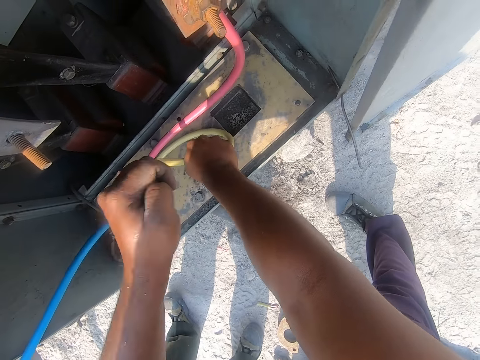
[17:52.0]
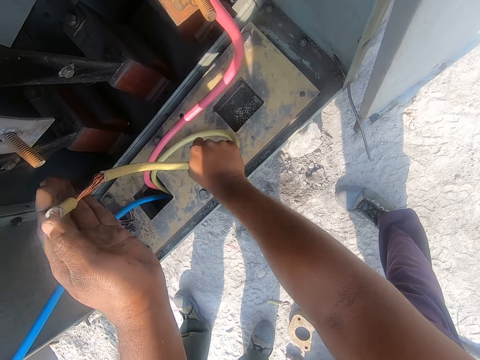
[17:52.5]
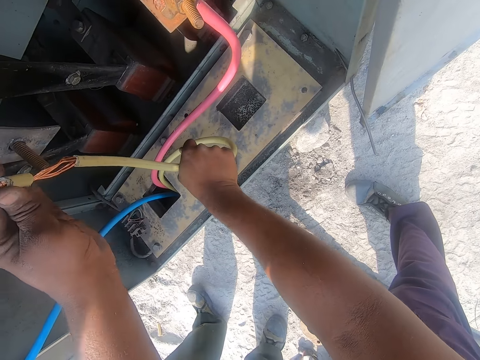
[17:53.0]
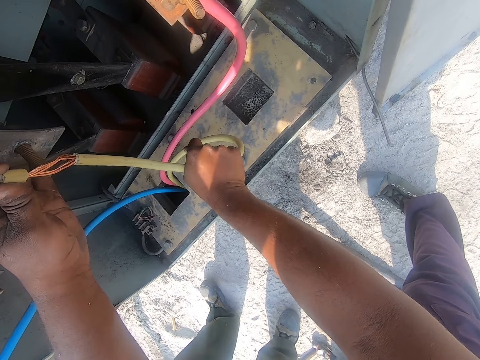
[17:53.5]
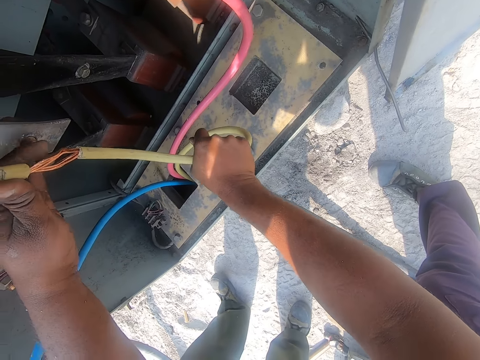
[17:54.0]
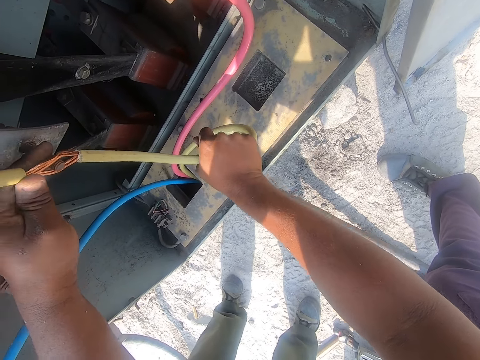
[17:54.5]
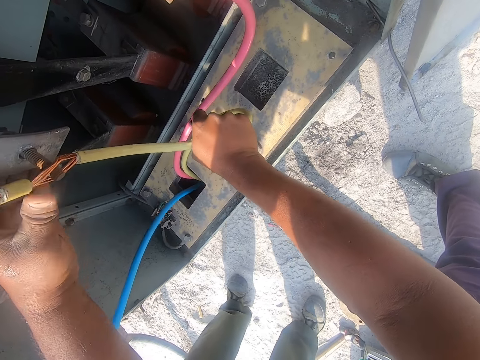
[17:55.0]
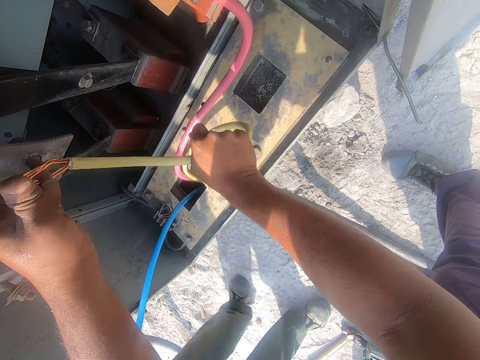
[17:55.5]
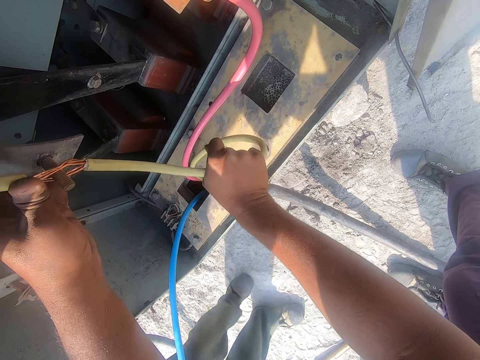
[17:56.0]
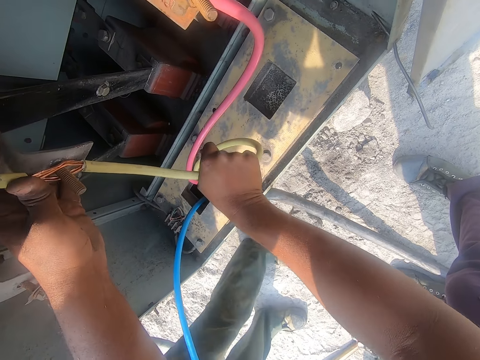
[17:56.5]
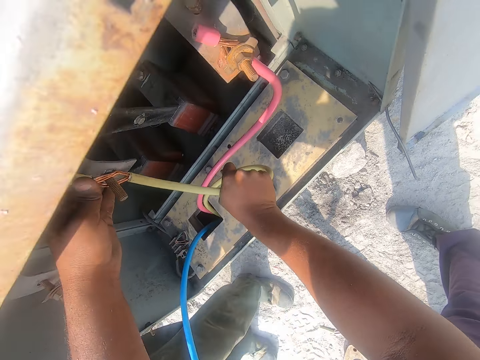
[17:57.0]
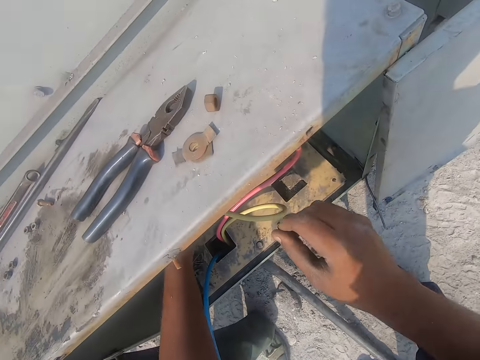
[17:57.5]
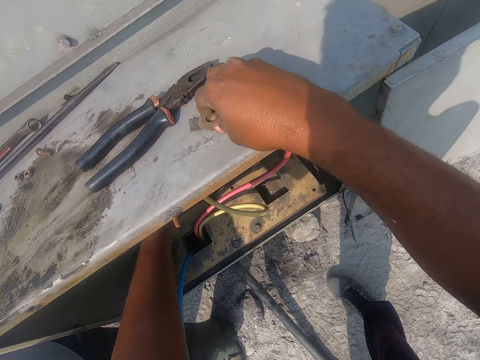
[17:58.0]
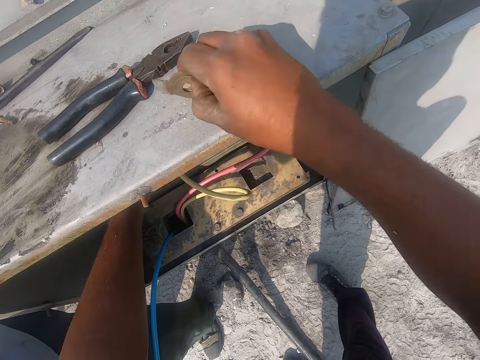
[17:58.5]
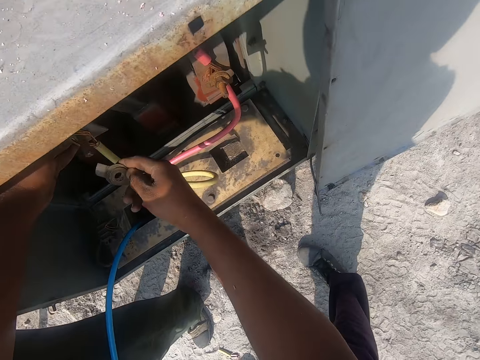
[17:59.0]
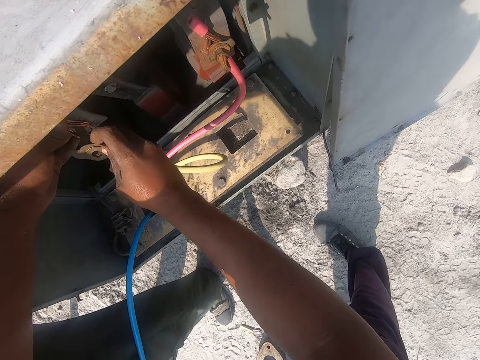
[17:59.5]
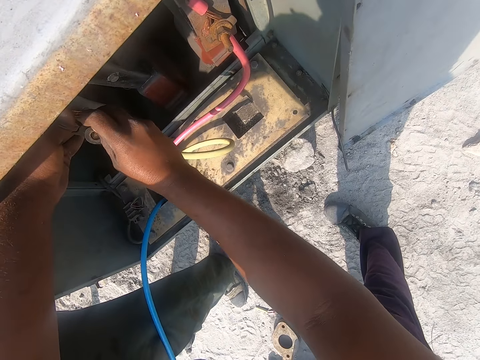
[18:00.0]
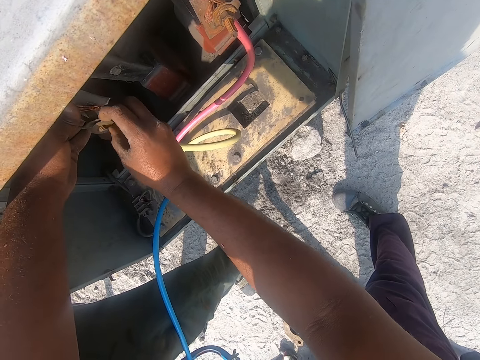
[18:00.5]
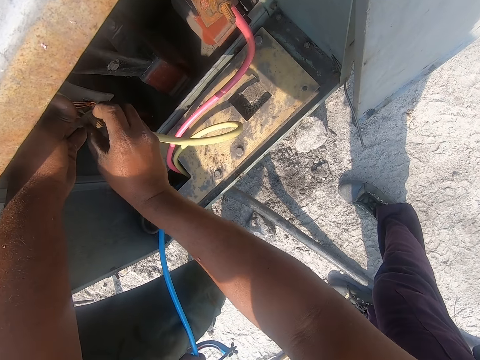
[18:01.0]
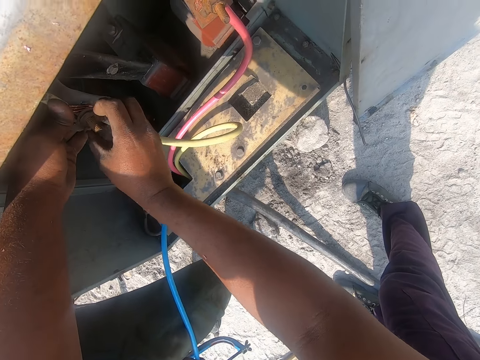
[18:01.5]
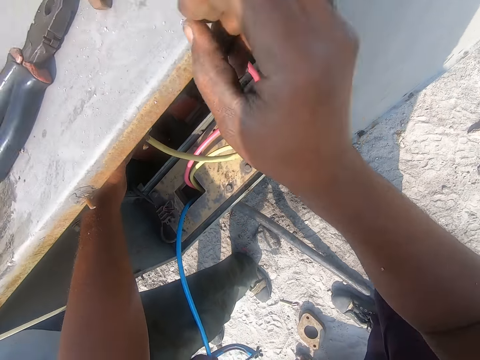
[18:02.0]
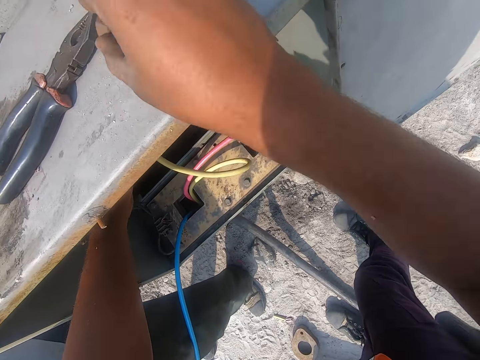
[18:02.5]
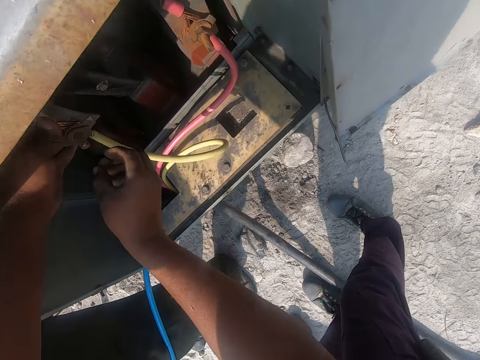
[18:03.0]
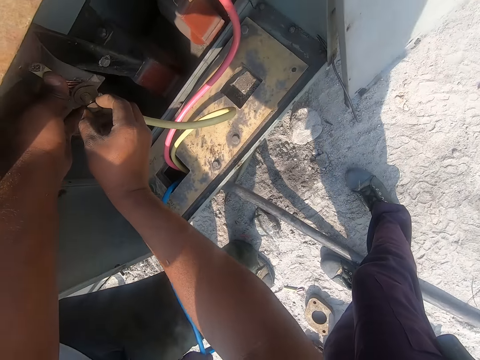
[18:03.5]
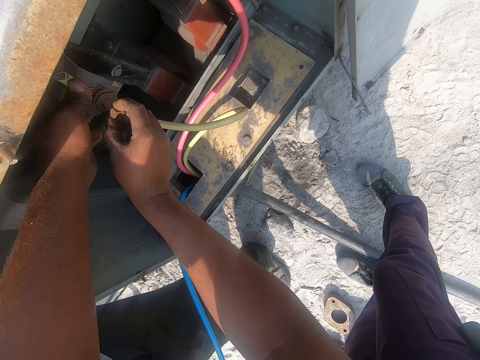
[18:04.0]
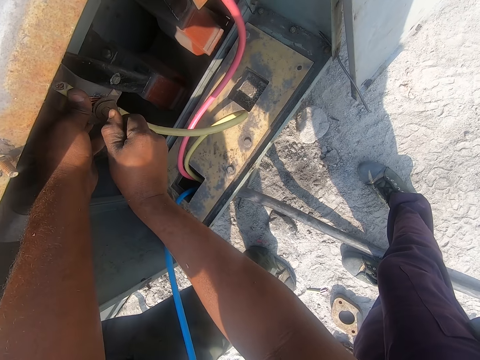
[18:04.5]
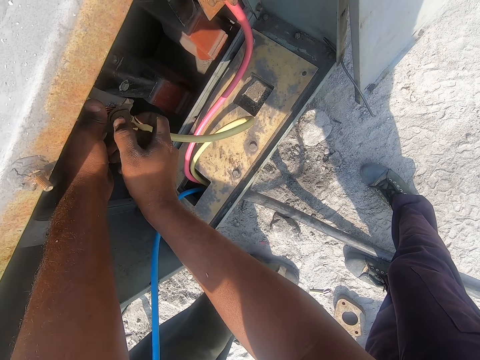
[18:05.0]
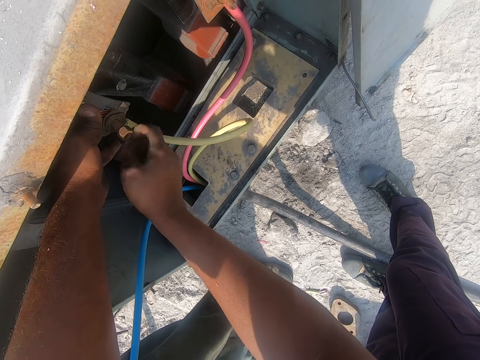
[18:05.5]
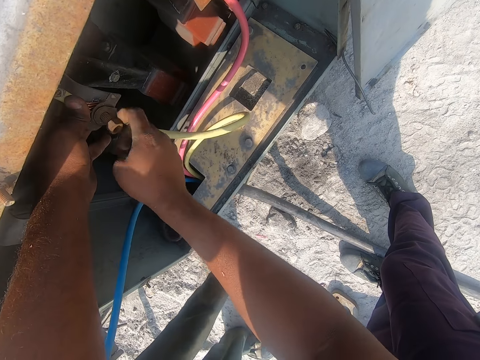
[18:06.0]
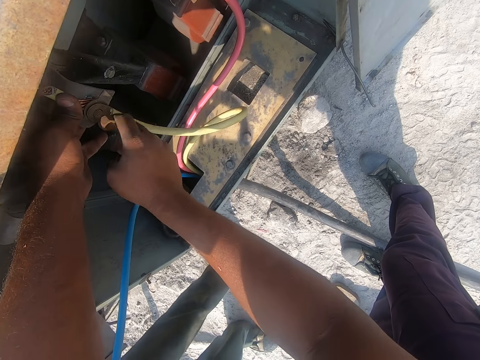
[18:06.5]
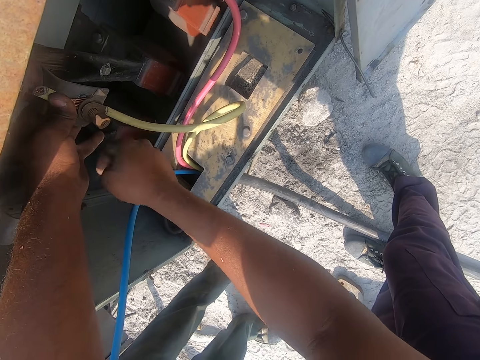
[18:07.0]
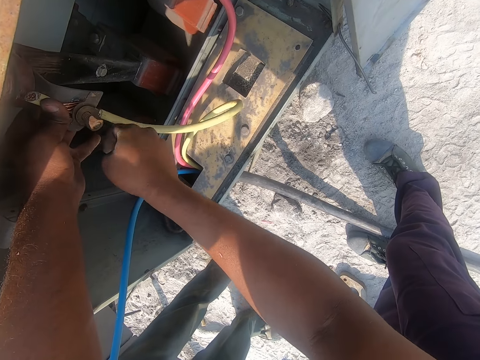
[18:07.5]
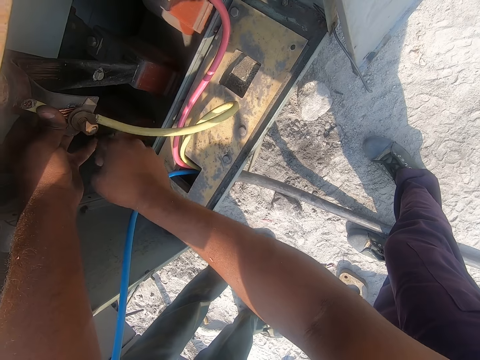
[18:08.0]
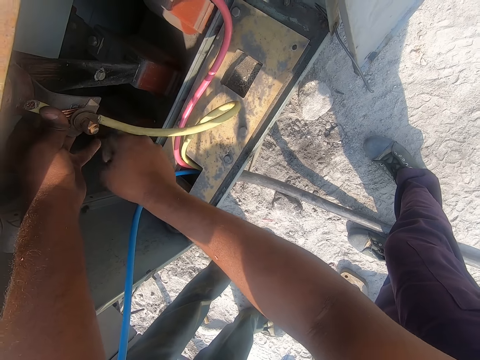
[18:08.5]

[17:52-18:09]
The camera wearer puts a cable on metal. They insert a wire in a meter box bolt. They pick up a nut bolt. They put the bolt on the metal. They tighten the bolt nut. They take the bolt, put the bolt on the metal and close the bolt.

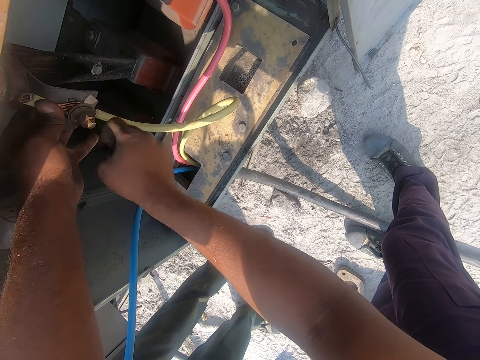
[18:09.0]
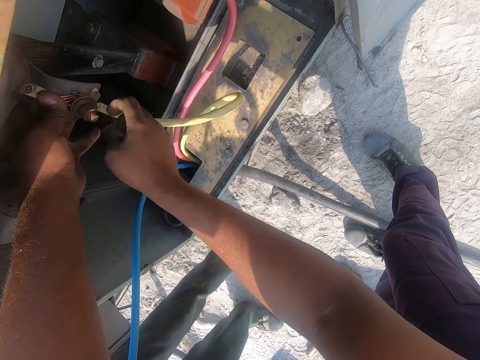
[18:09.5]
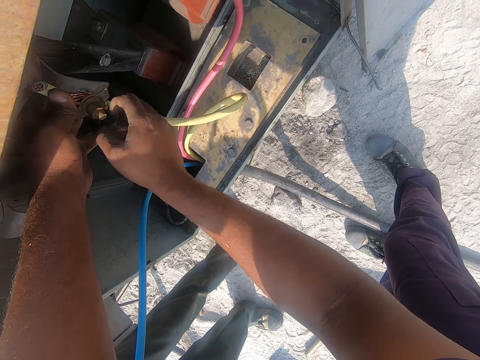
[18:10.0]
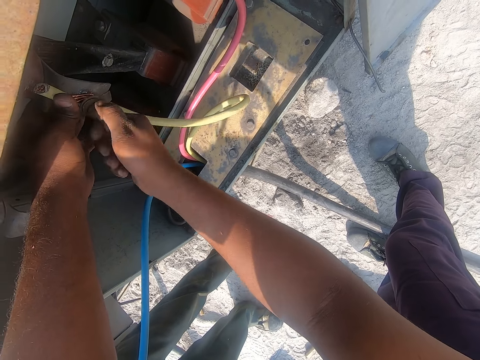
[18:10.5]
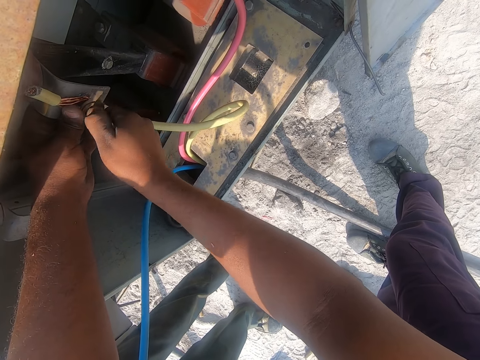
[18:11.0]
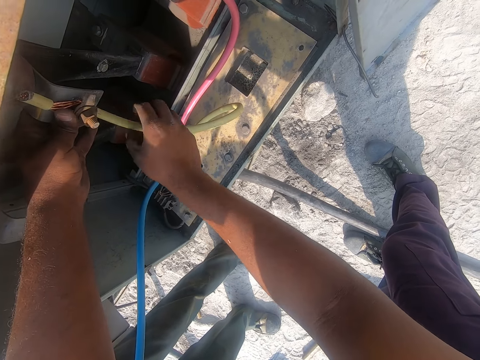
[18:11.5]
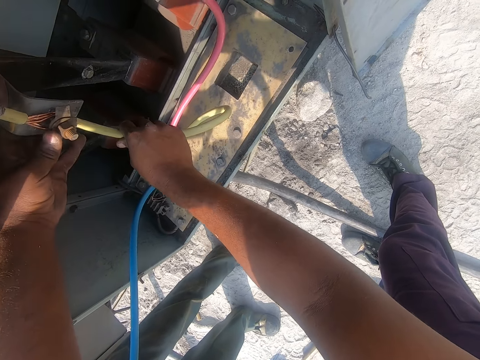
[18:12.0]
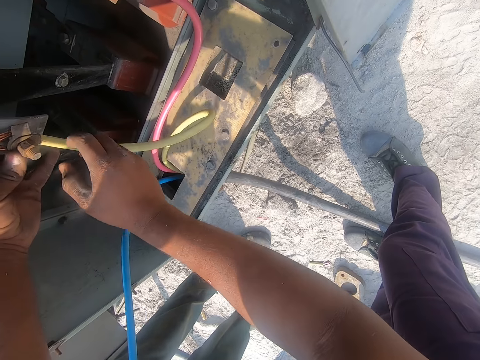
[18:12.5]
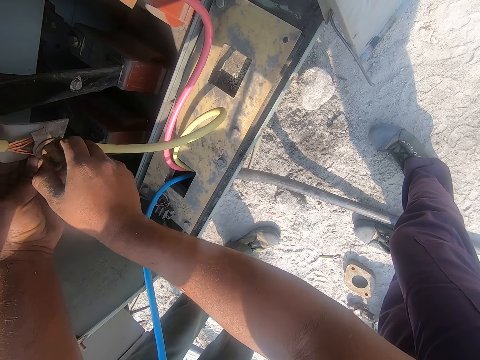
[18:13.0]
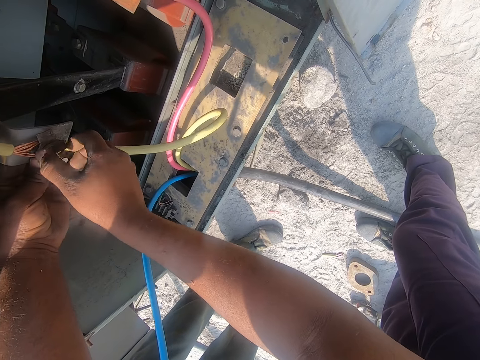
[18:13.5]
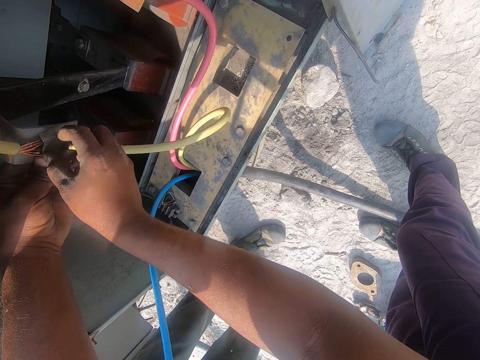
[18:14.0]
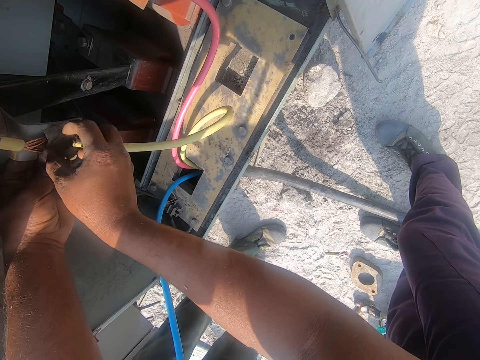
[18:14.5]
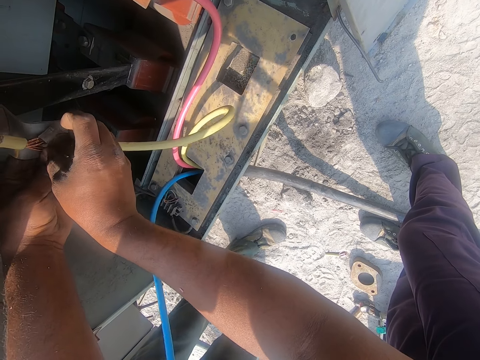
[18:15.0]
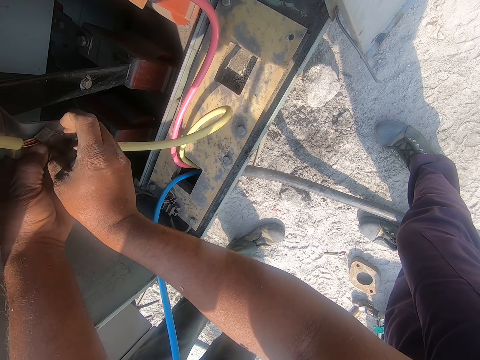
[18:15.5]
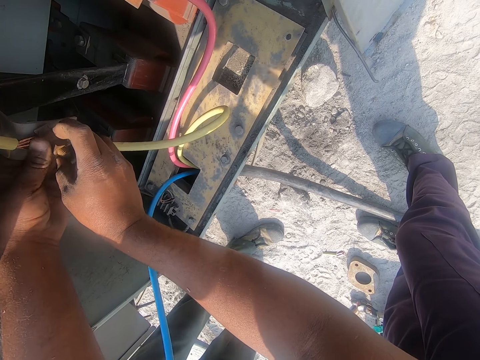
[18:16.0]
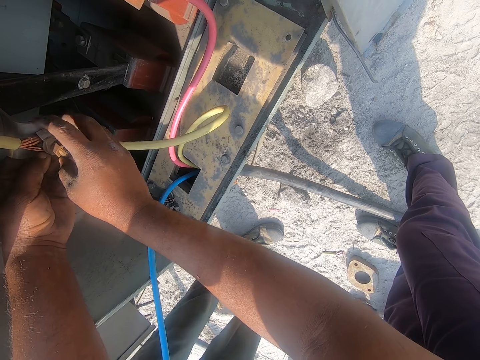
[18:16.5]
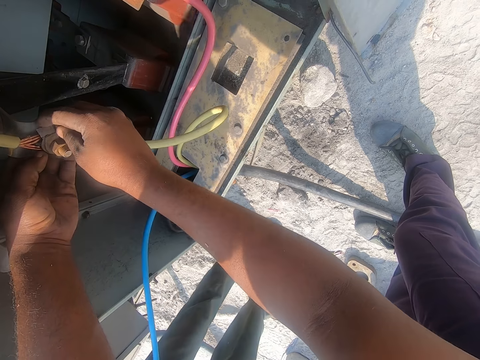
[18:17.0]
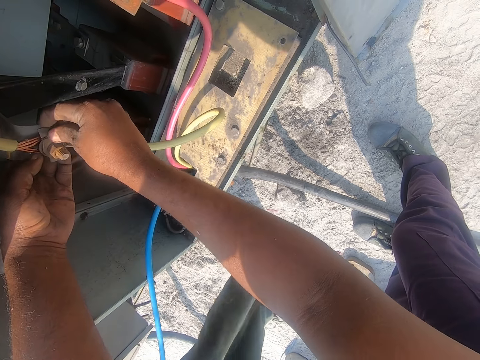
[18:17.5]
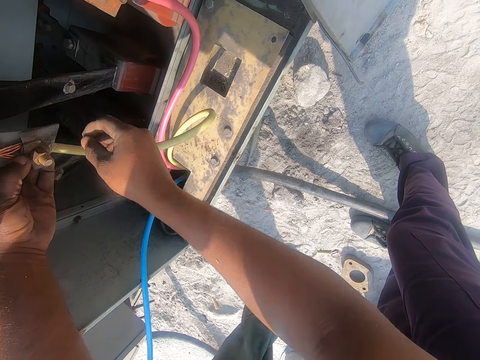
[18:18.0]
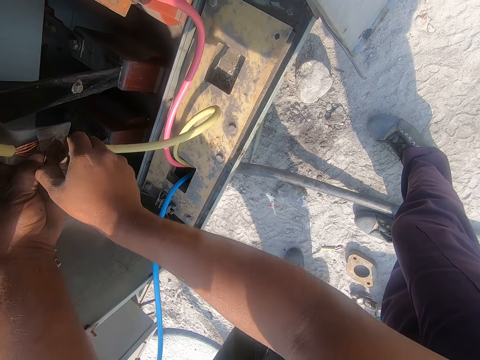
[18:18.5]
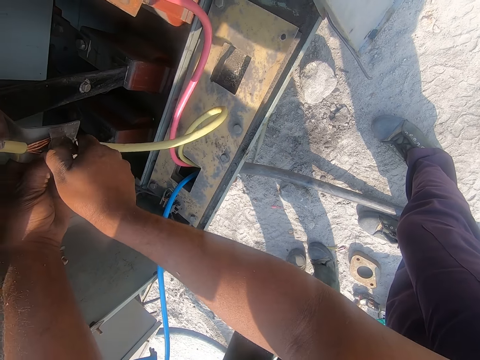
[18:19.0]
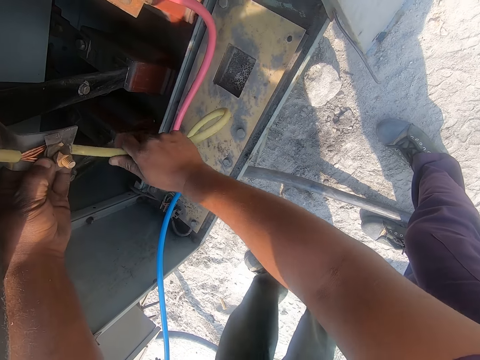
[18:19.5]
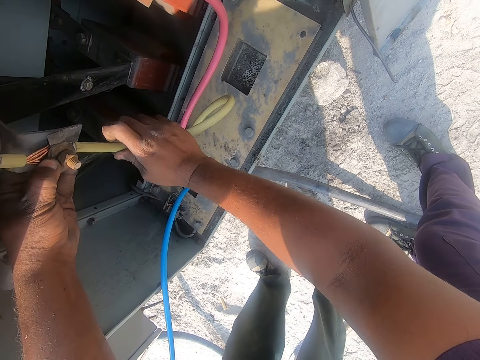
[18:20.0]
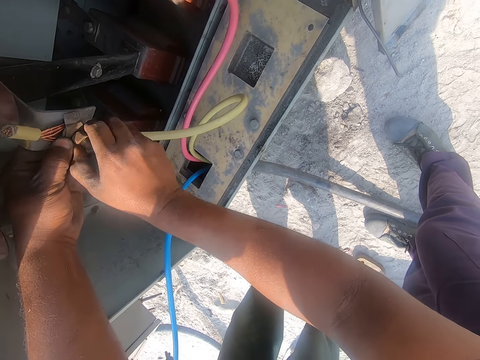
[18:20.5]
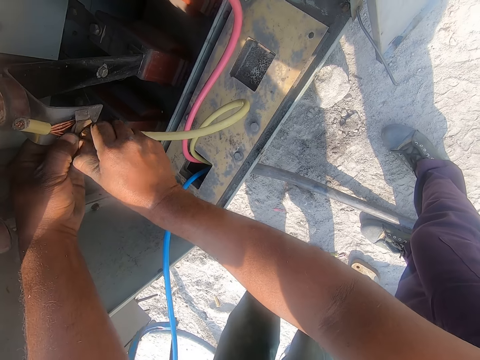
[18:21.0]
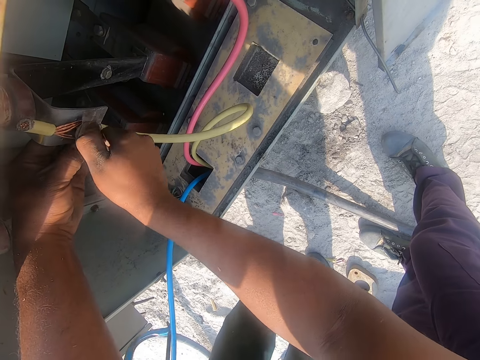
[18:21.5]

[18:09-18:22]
The camera wearer holds a cable. They close a bolt. They fix a nut with both hands. They tighten the bolt. They hold the cable. They fix the nut on the bolt with the right hand.
